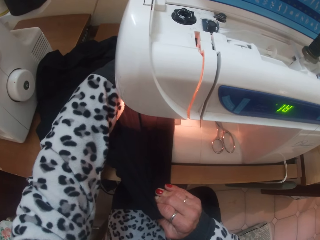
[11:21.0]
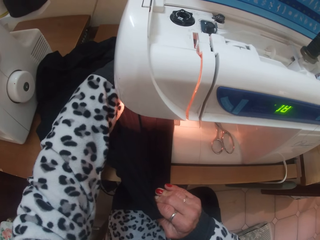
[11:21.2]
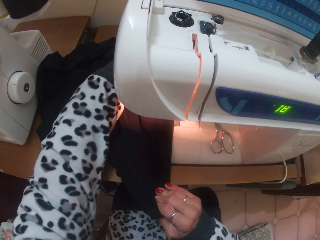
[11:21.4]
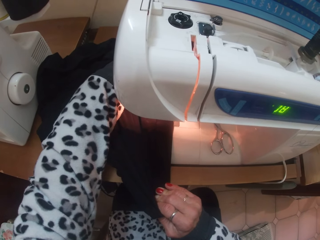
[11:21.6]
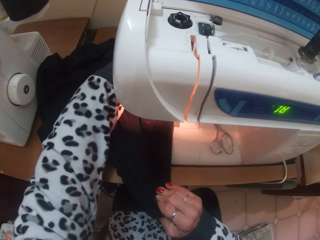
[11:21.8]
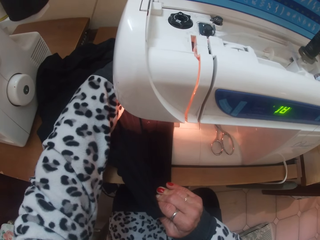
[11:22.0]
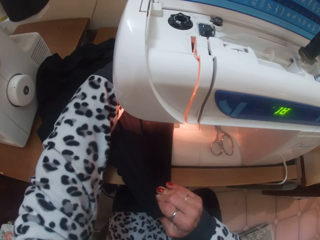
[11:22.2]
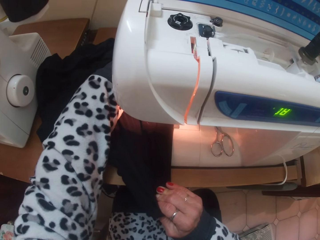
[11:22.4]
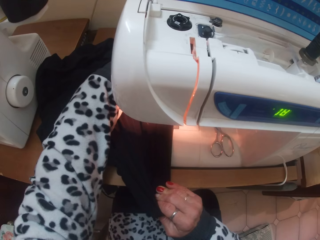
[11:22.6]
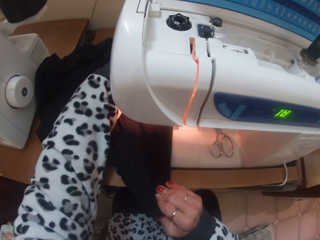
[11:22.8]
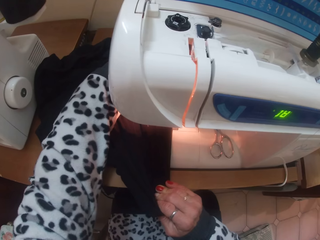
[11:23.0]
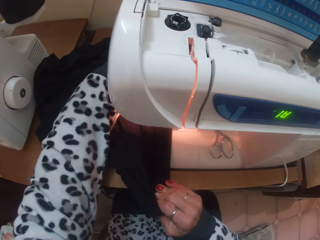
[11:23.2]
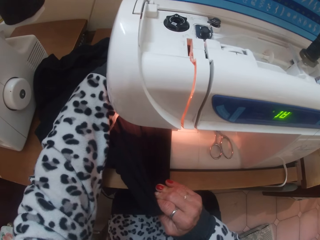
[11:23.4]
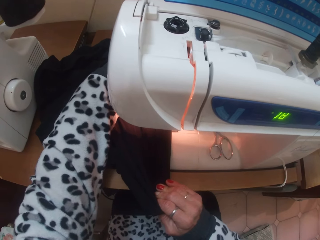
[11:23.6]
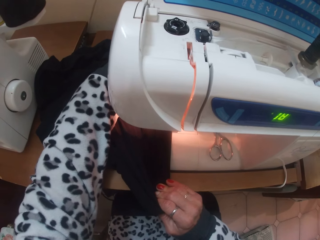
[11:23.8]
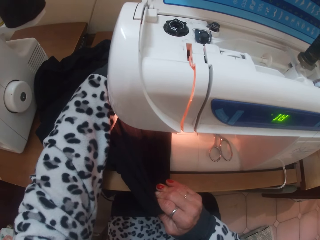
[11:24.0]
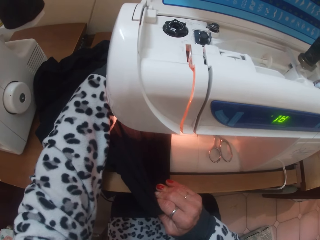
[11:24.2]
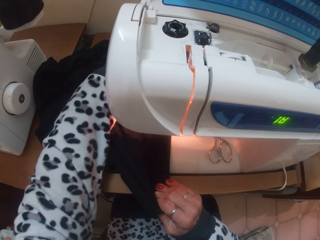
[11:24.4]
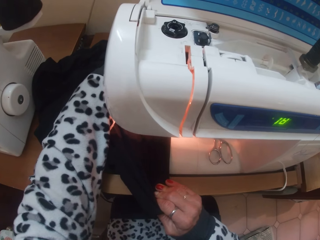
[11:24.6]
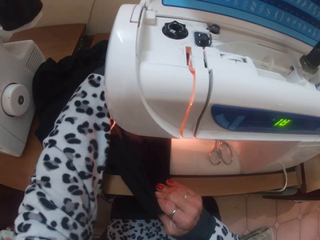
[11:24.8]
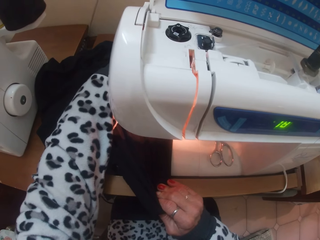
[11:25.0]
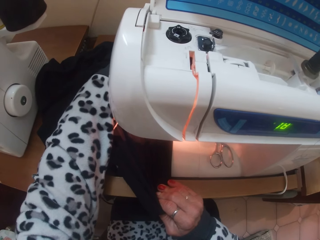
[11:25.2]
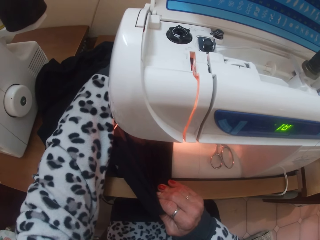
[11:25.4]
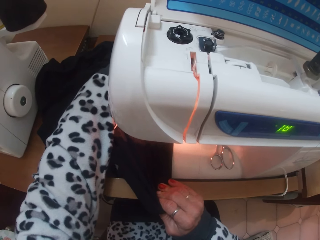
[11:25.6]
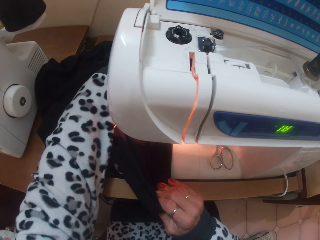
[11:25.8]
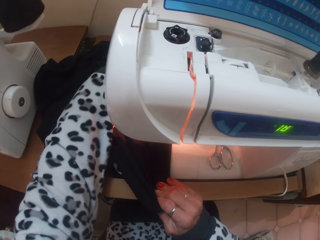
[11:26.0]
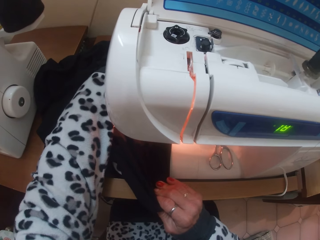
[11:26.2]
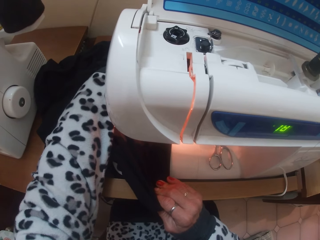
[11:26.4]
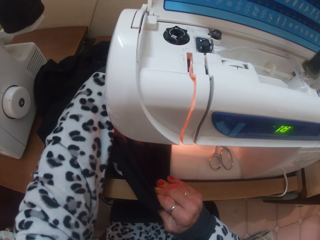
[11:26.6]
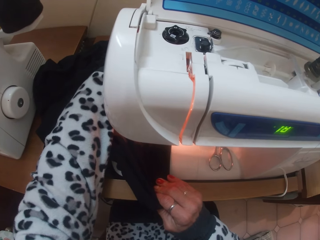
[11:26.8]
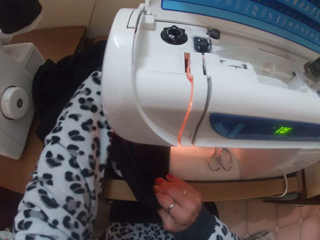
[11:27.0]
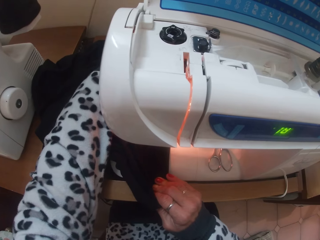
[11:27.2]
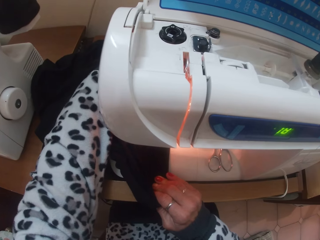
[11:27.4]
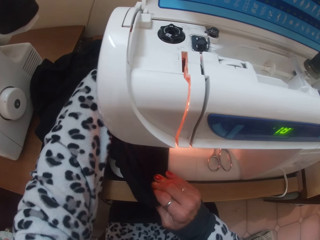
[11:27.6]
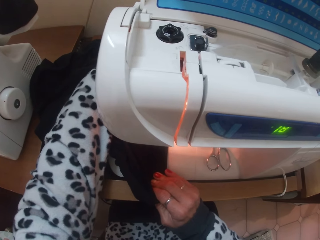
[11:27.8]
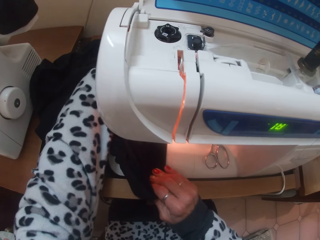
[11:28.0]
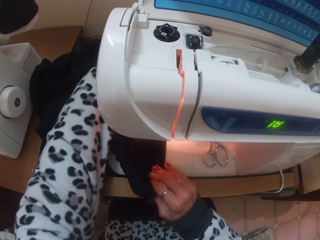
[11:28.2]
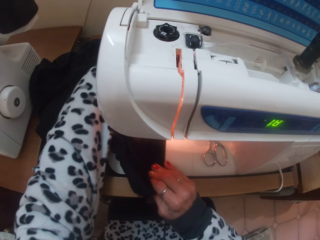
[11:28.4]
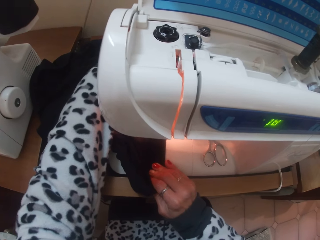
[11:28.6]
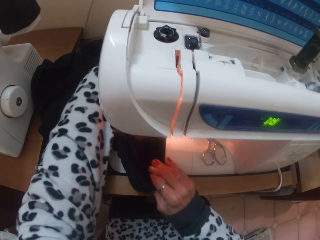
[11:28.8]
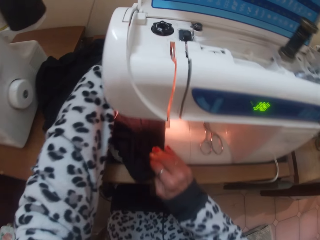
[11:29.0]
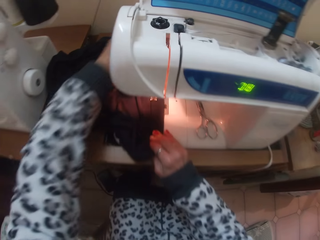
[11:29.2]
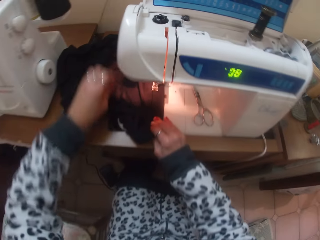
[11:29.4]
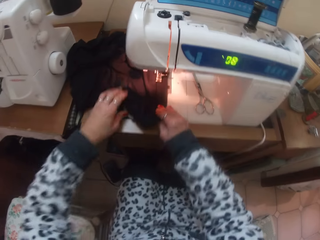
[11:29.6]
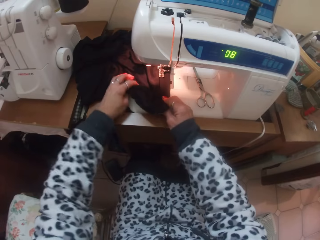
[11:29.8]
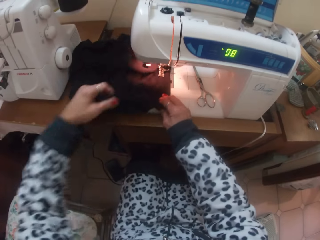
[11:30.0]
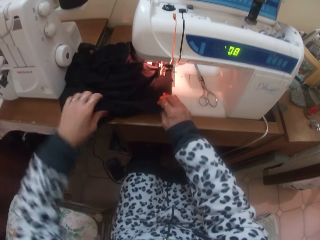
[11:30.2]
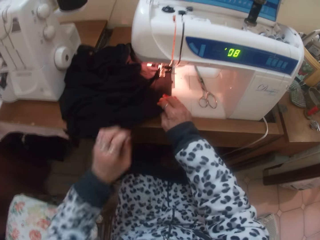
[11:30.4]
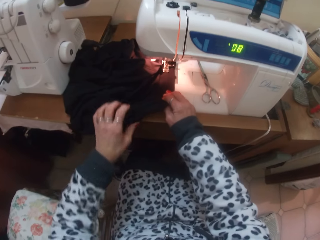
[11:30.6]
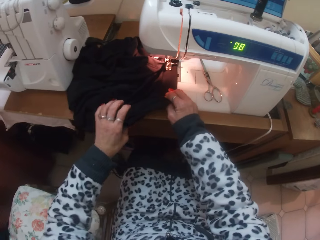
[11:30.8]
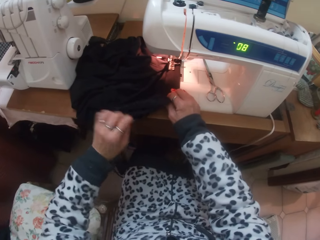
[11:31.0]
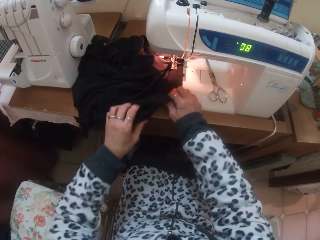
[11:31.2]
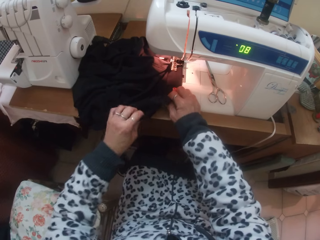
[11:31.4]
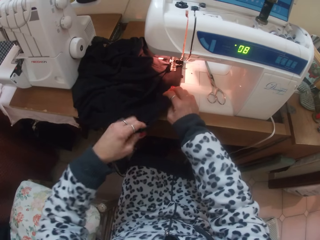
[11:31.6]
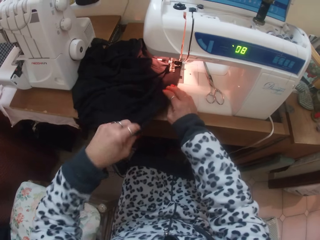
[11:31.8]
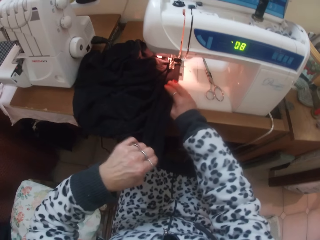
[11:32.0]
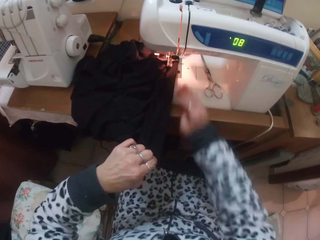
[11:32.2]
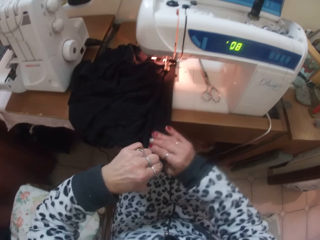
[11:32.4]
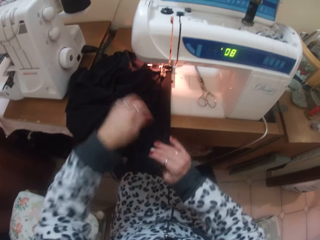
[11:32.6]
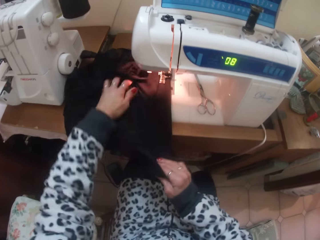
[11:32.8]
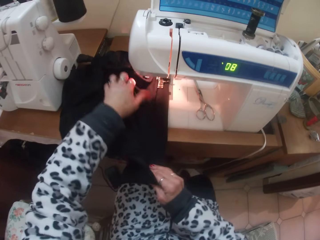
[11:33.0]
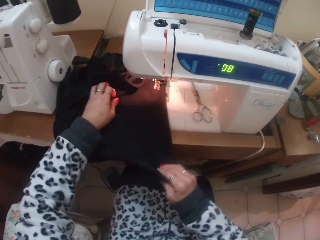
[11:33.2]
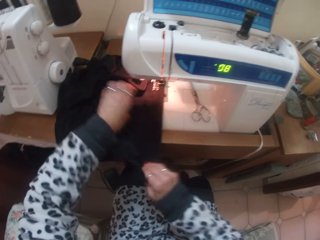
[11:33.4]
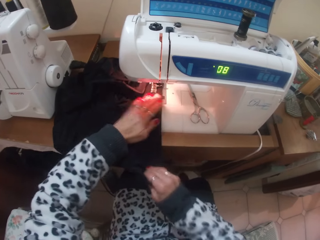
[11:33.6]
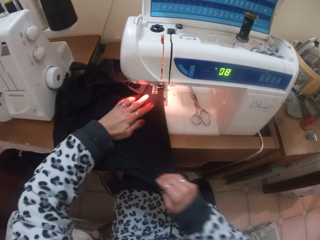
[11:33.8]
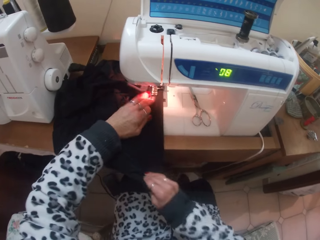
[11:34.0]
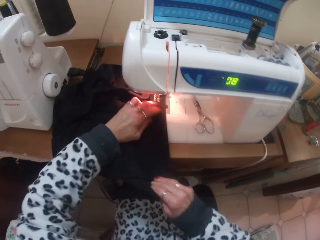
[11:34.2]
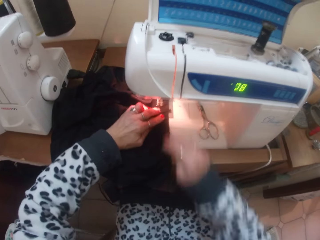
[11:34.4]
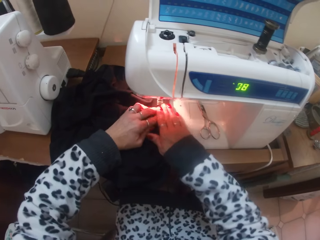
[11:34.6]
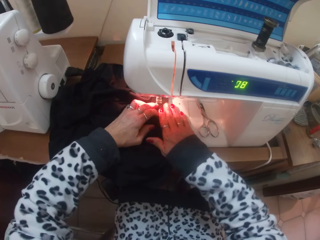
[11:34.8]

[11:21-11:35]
The camera wearer adjusts the skirt with her left hand.

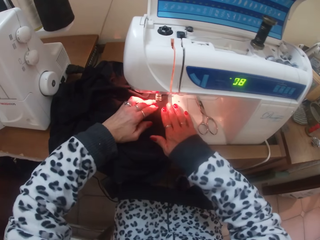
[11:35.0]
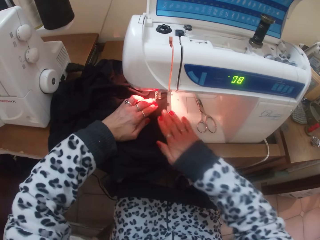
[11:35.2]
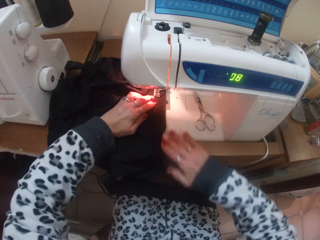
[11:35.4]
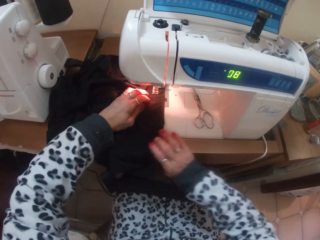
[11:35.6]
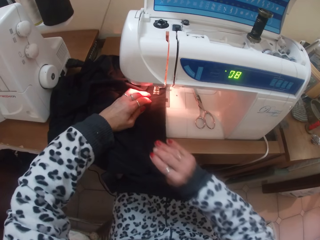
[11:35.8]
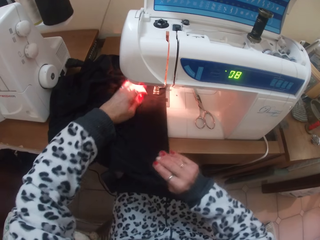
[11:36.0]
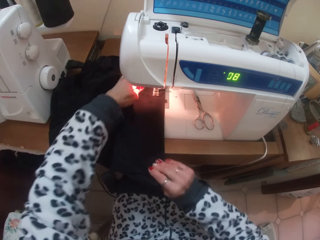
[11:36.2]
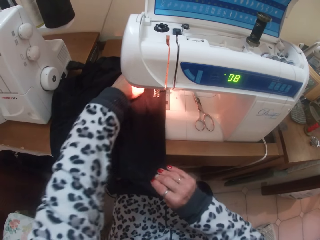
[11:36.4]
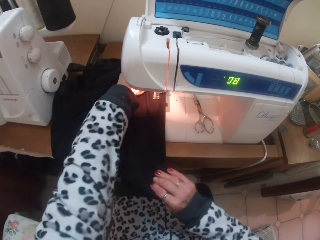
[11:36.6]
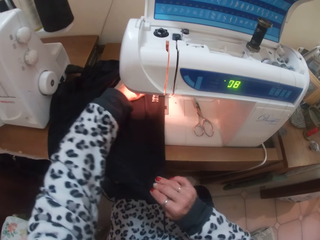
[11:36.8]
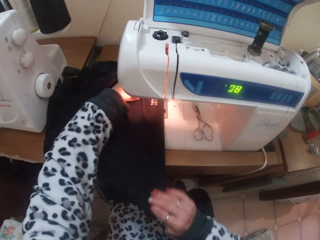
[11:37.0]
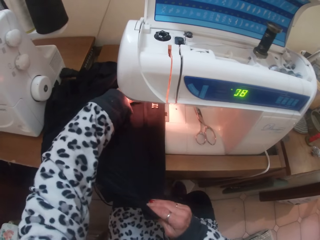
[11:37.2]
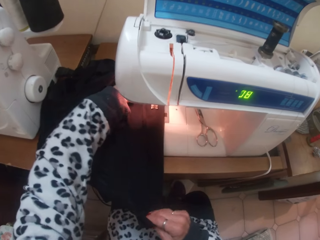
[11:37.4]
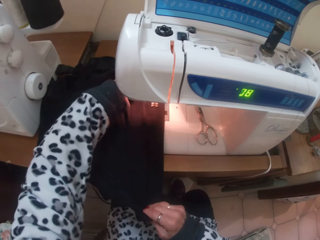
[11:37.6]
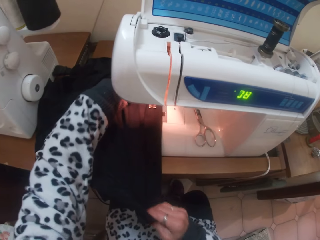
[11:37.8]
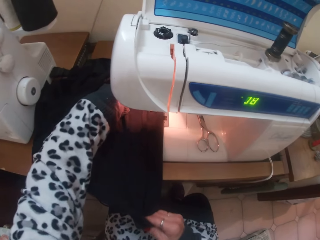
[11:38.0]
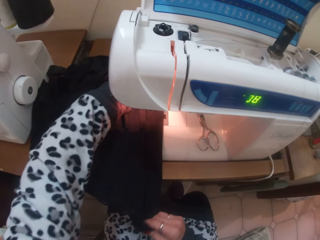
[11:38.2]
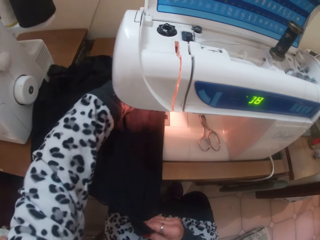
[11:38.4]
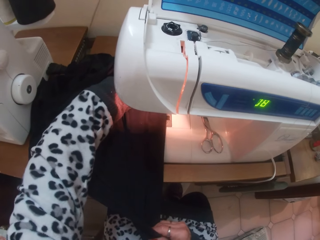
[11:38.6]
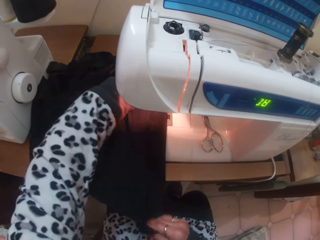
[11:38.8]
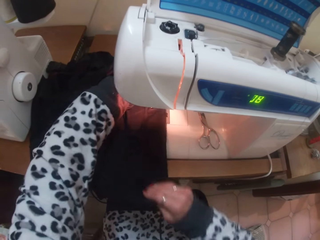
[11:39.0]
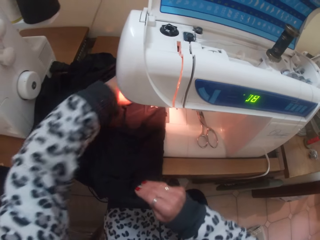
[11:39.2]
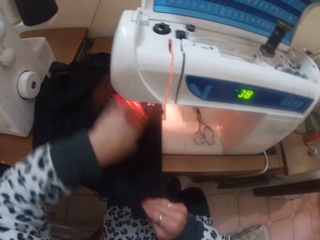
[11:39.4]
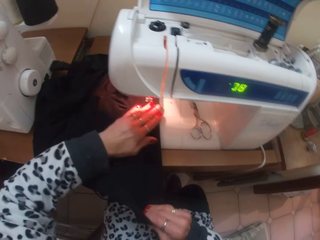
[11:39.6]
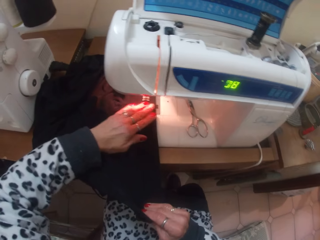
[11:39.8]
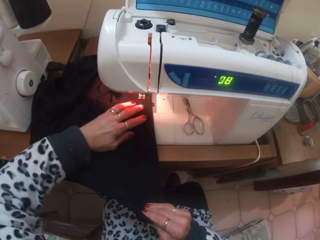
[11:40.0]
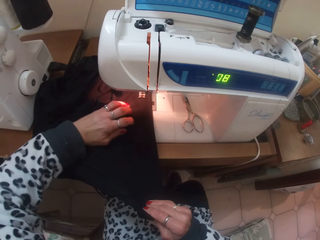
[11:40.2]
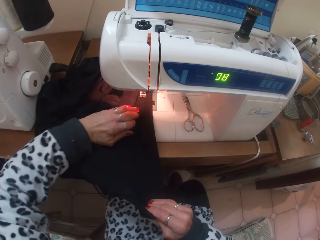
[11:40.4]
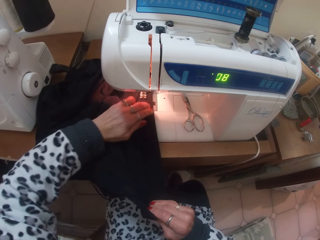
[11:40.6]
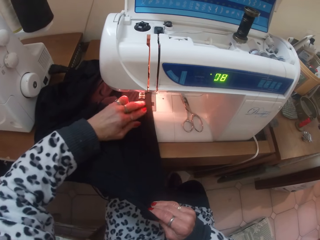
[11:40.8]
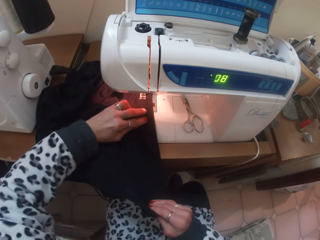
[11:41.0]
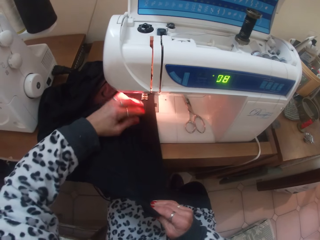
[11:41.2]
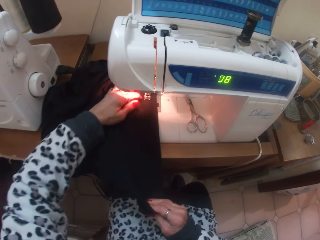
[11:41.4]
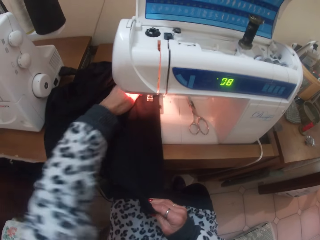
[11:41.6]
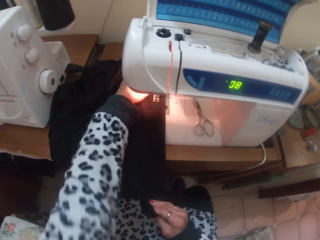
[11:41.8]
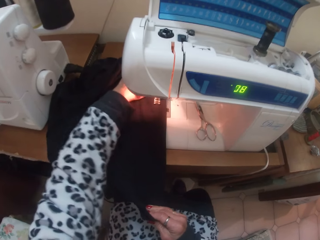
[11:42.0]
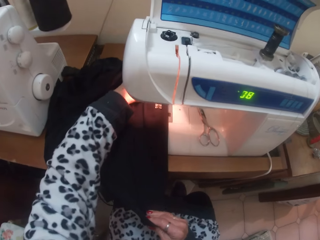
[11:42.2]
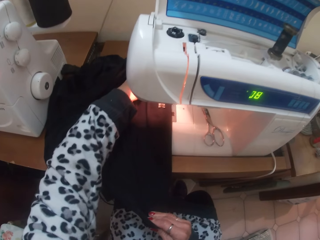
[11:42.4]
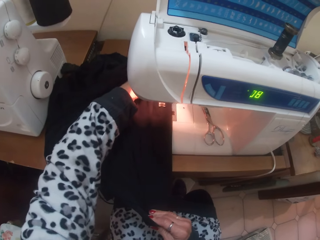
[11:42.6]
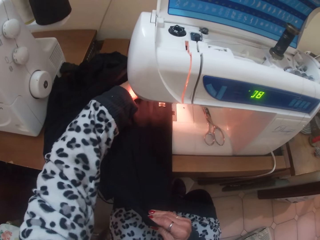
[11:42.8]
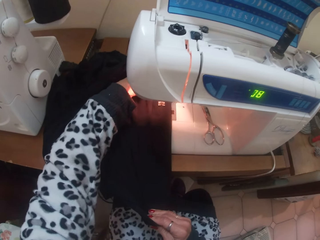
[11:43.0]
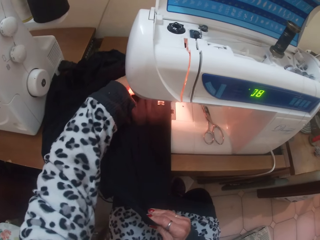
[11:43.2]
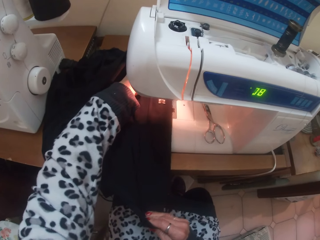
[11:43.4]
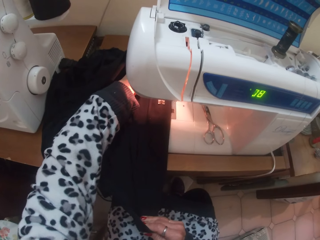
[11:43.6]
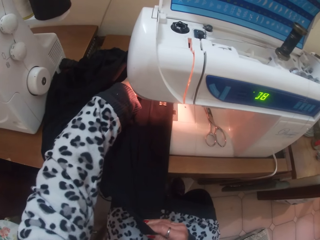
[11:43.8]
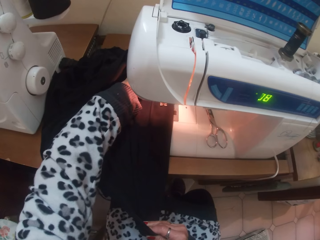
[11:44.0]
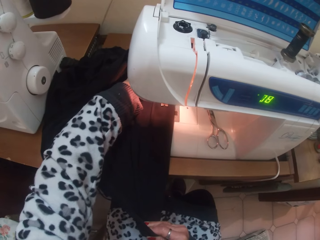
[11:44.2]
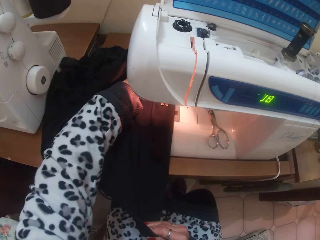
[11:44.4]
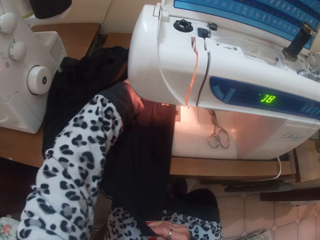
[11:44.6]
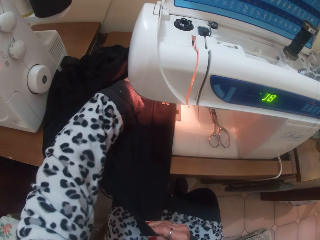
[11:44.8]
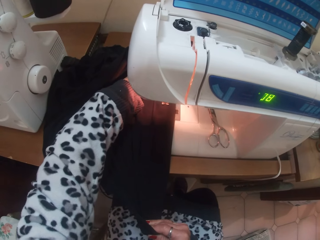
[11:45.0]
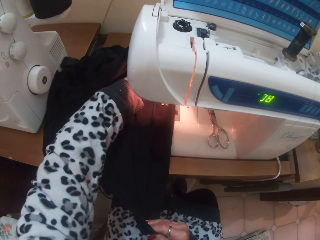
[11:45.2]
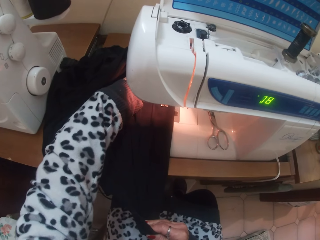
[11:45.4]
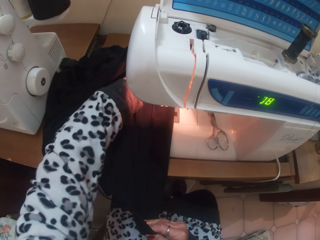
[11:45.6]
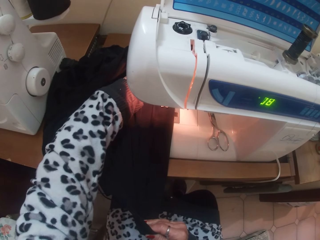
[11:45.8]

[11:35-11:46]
The camera wearer sews a piece of cloth with the sewing machine. They sew the skirt with the electric sewing machine.
